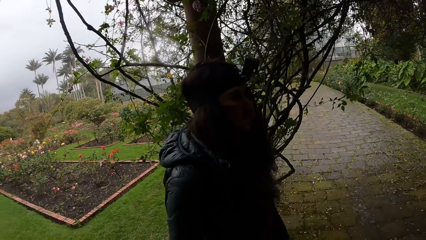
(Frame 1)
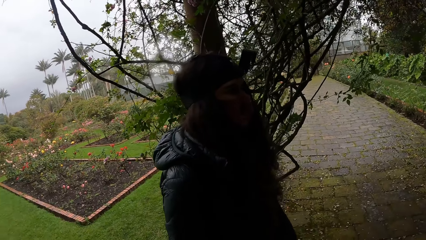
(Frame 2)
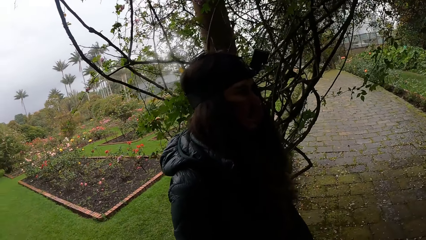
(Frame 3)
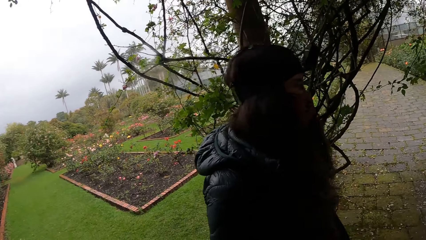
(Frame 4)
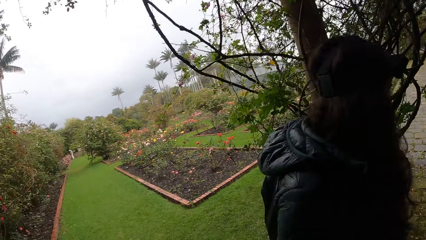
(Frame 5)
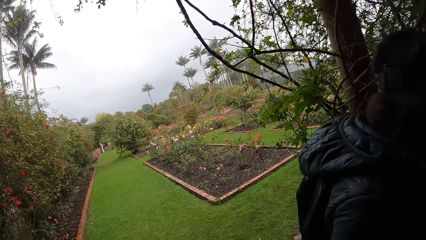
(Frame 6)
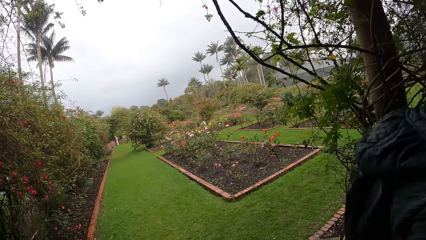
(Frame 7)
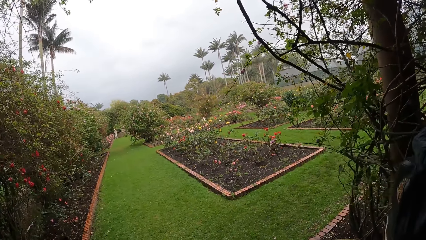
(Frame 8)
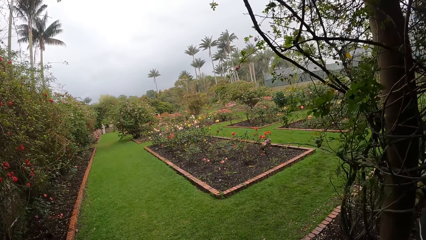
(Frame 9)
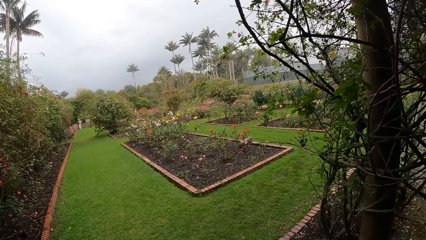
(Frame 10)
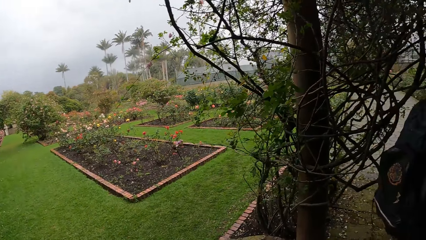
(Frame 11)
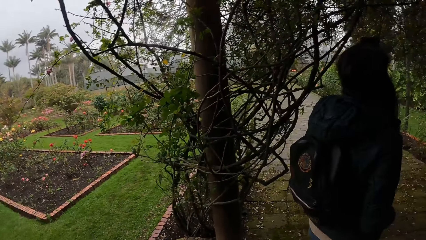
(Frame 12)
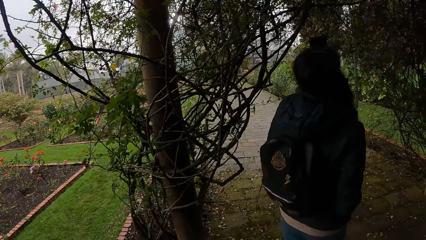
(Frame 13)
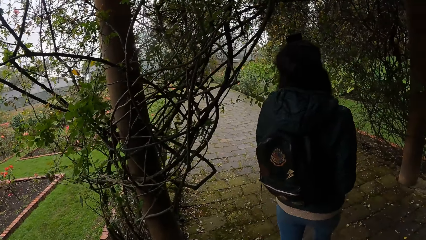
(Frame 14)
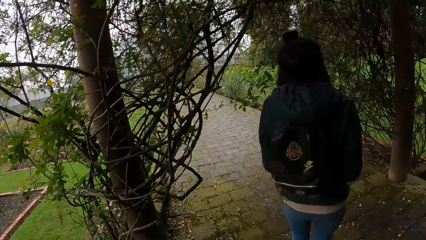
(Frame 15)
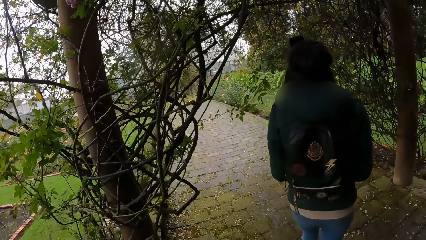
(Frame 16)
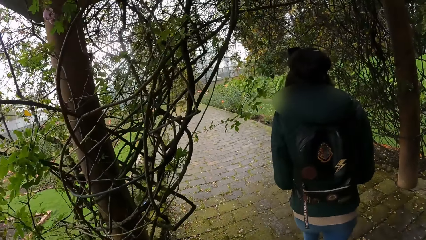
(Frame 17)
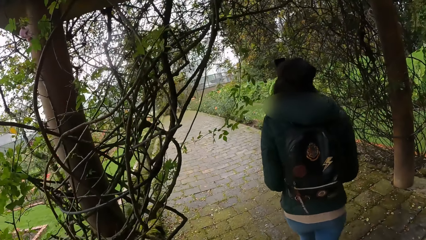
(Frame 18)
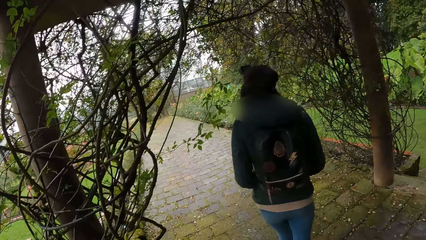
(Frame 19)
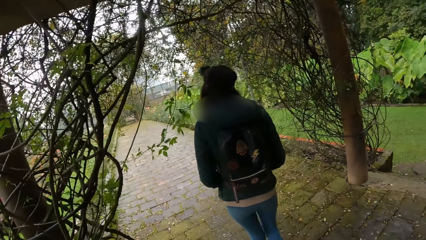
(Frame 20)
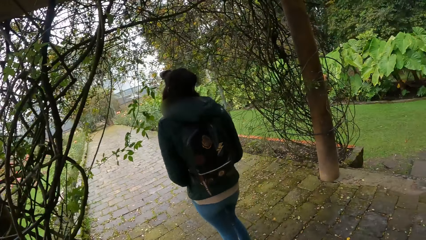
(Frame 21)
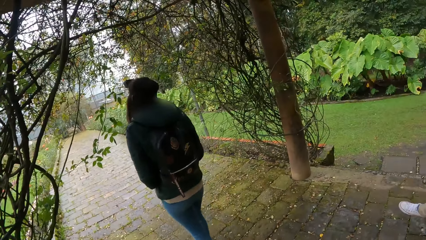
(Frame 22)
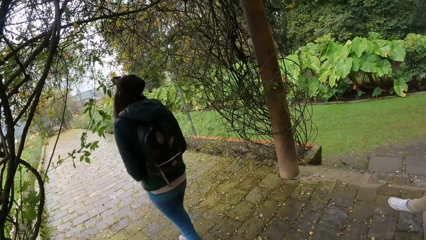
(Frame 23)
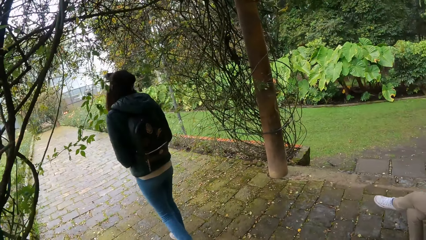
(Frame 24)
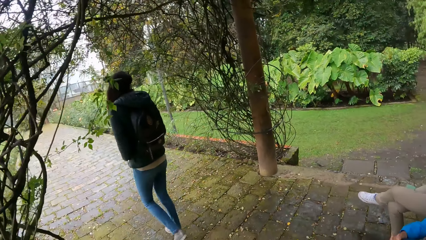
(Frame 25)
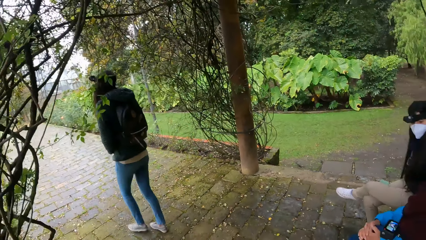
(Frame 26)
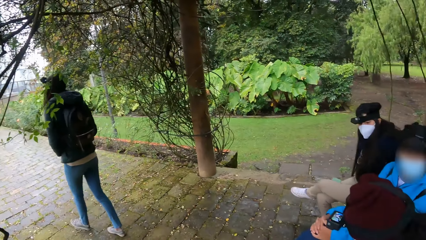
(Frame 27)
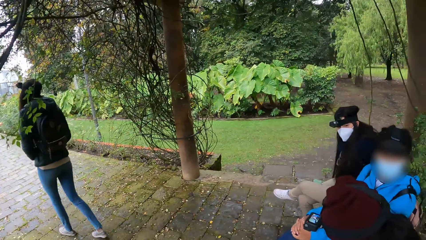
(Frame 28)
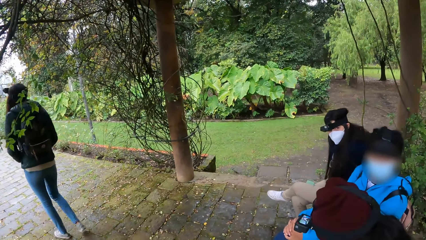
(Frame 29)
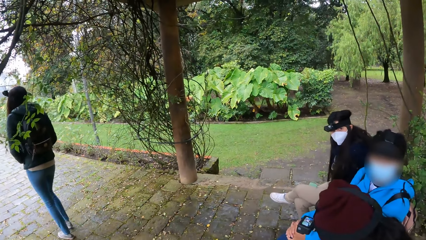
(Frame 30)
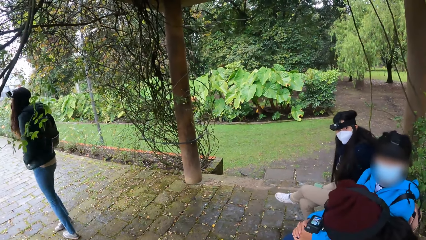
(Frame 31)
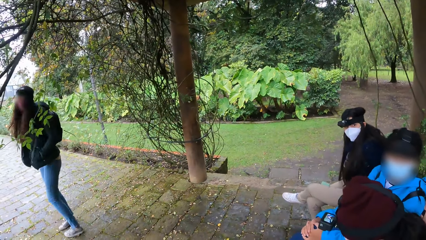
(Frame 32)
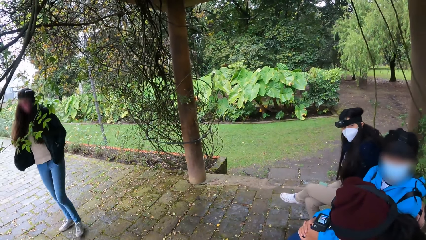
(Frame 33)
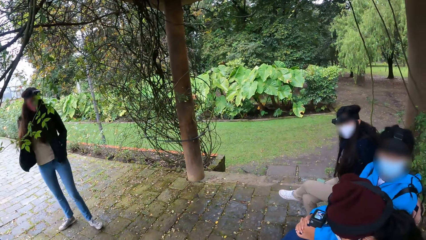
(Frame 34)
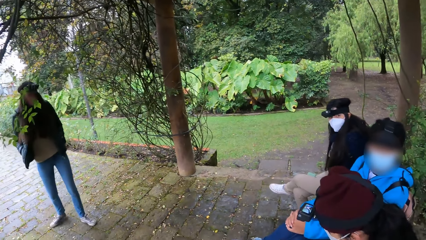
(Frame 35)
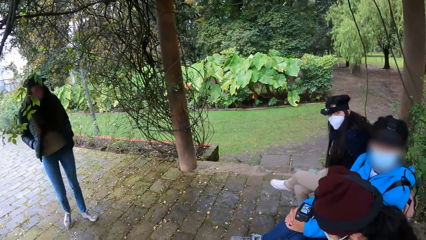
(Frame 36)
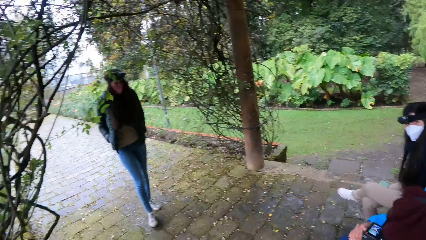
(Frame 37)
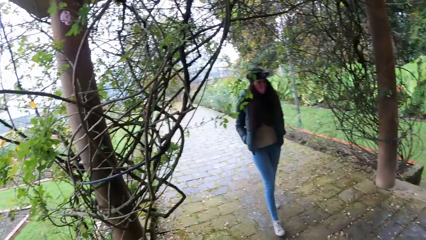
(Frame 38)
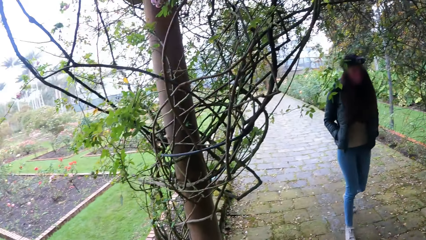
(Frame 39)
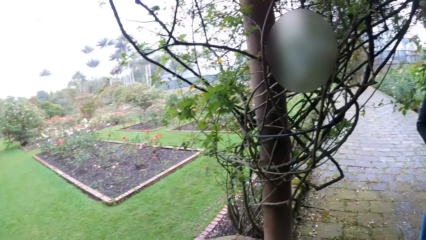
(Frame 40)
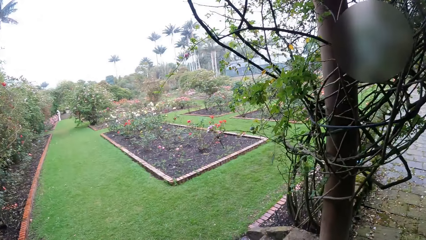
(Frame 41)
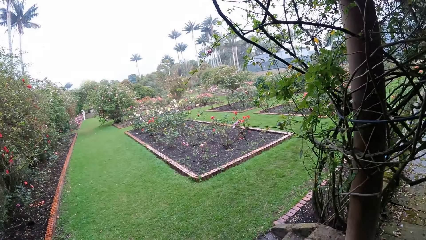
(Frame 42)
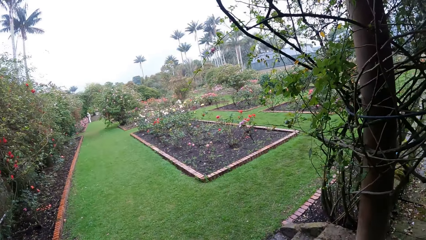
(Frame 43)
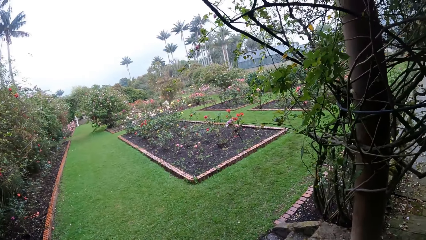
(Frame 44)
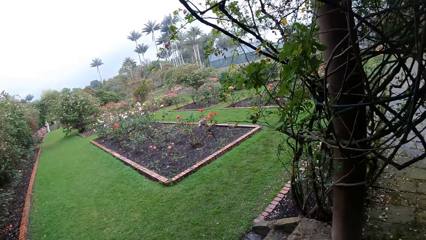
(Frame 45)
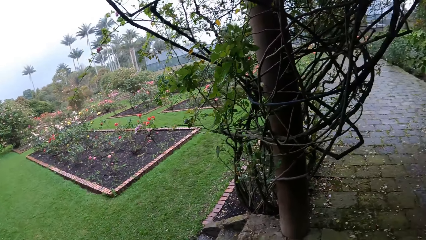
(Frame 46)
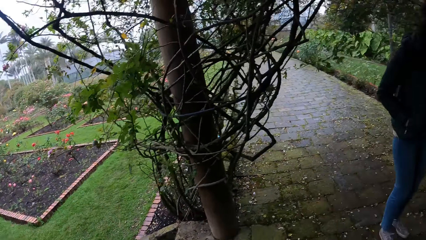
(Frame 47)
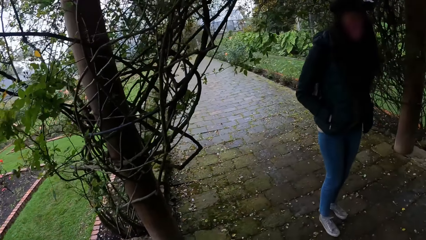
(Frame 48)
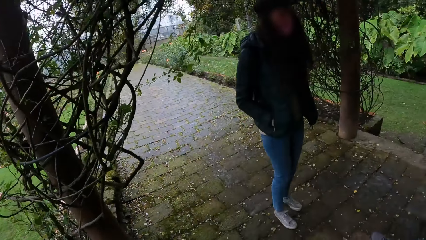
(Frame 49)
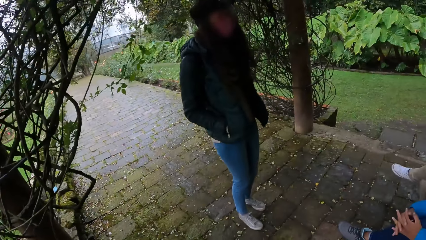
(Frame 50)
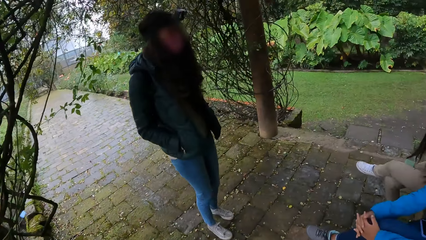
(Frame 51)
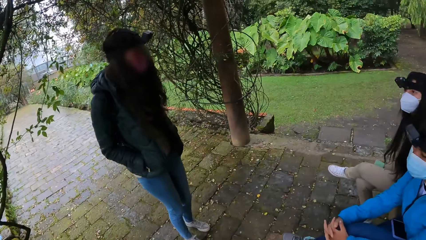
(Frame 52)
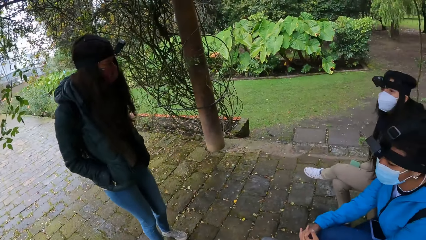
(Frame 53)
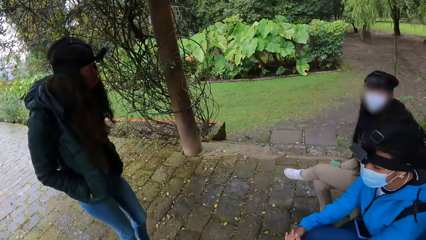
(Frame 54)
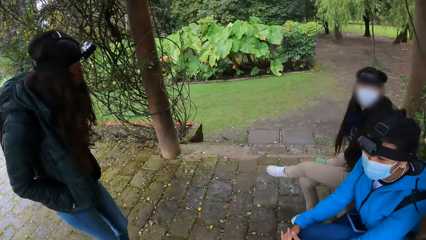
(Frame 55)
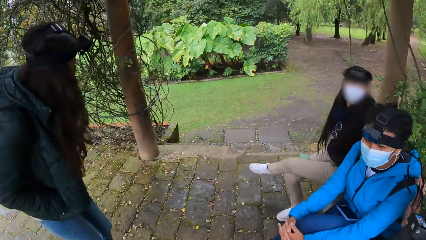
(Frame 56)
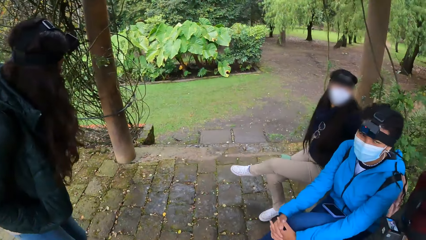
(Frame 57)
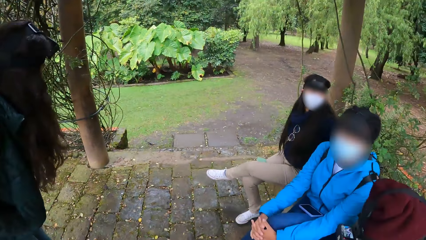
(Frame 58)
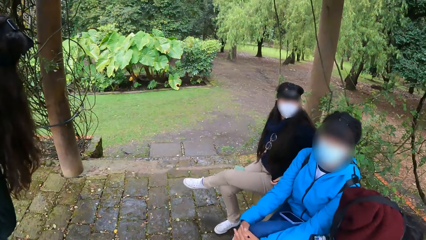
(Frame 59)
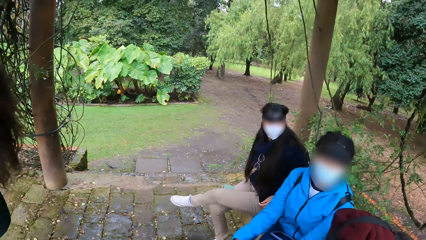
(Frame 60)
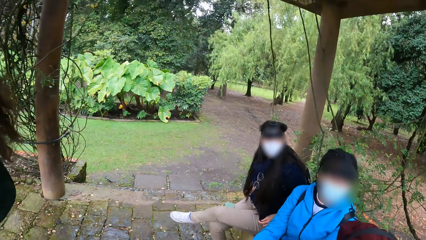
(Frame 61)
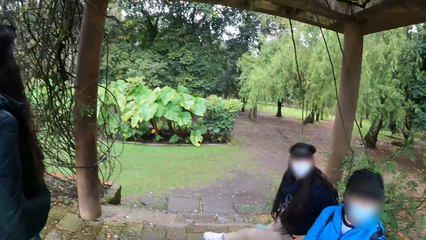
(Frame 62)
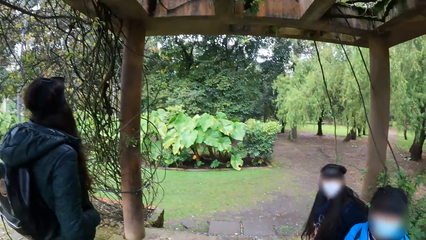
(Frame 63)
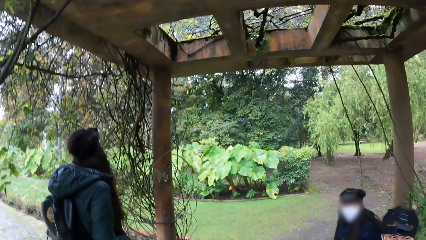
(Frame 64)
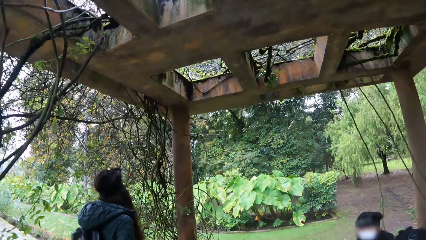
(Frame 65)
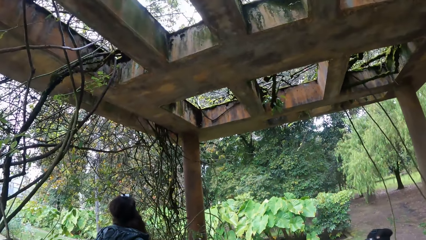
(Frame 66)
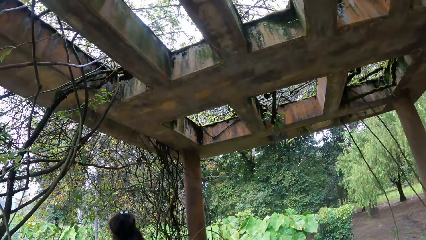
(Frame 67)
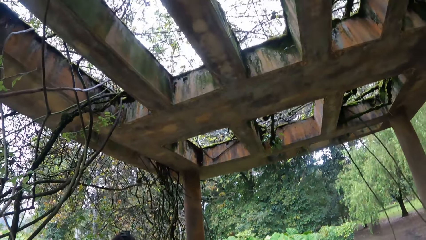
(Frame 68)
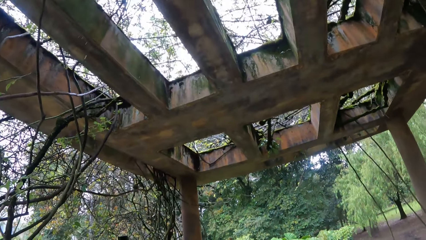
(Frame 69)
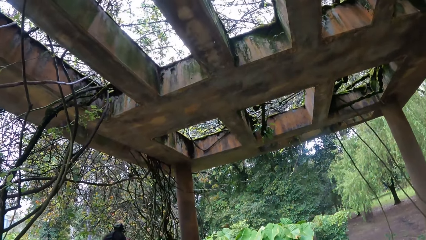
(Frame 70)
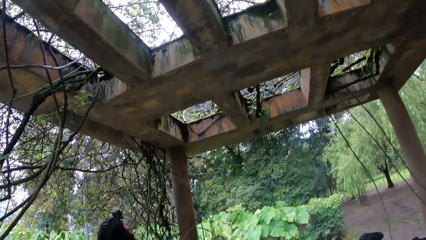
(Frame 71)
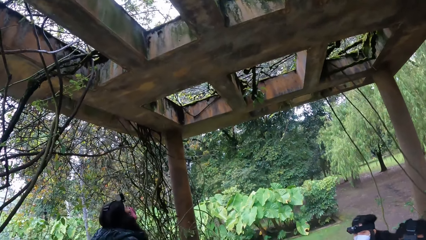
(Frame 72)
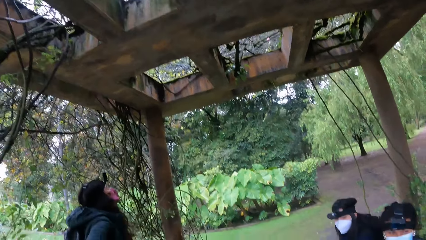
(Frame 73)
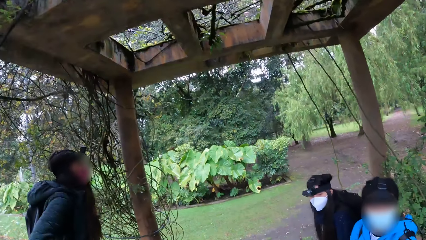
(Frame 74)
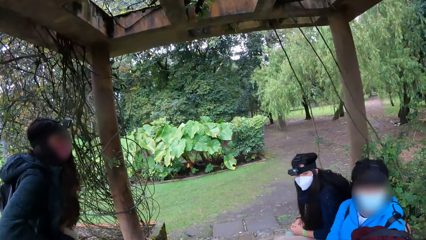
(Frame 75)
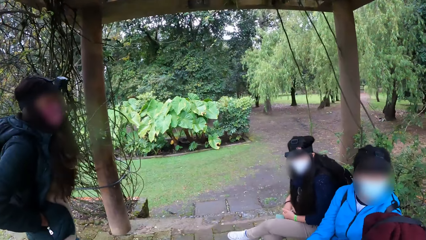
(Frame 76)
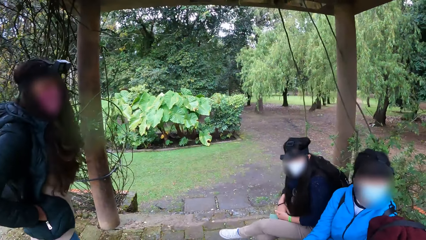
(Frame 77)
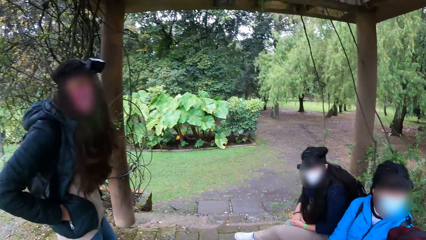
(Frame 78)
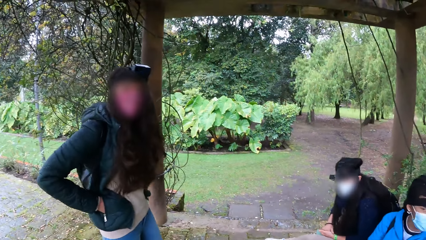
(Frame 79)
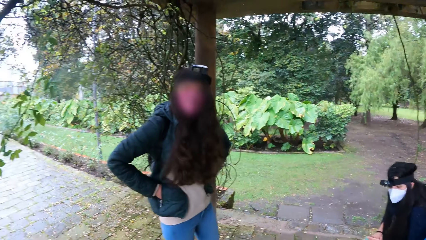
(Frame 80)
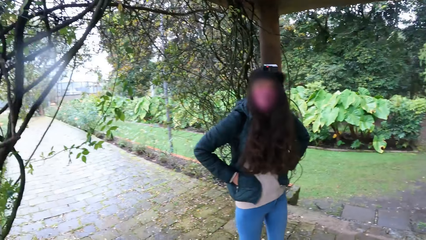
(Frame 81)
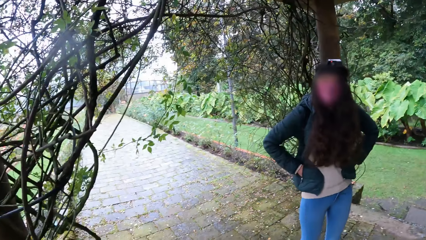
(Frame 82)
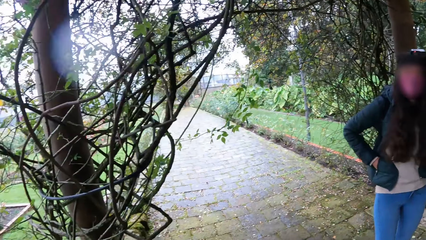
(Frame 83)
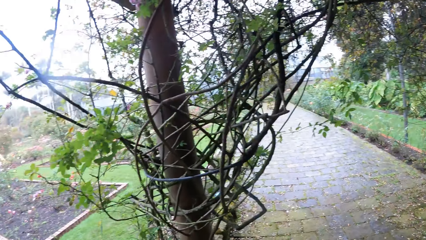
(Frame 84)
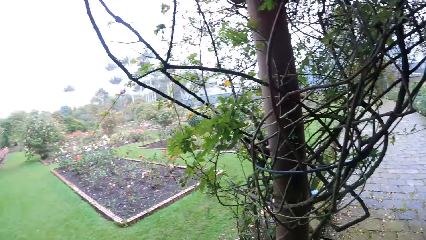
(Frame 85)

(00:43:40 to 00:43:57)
A person walks.
